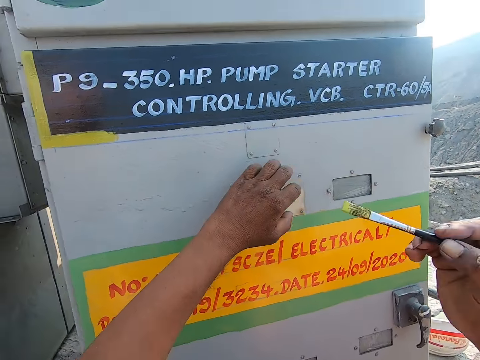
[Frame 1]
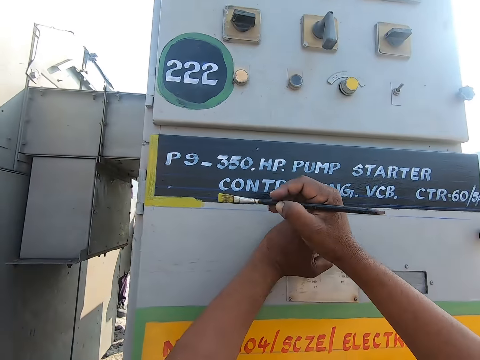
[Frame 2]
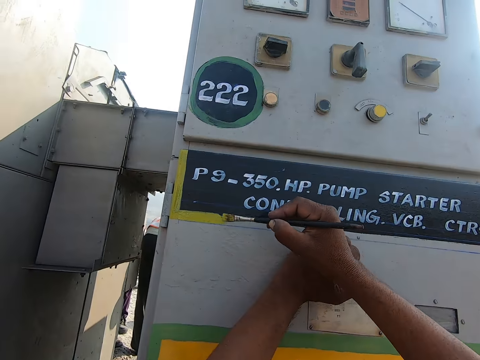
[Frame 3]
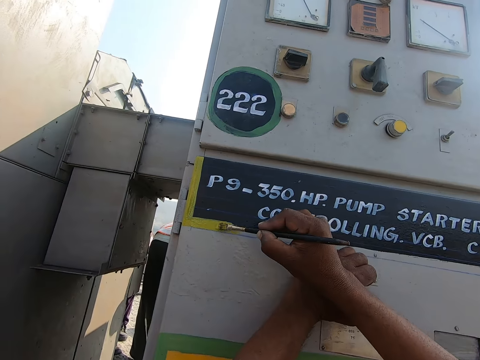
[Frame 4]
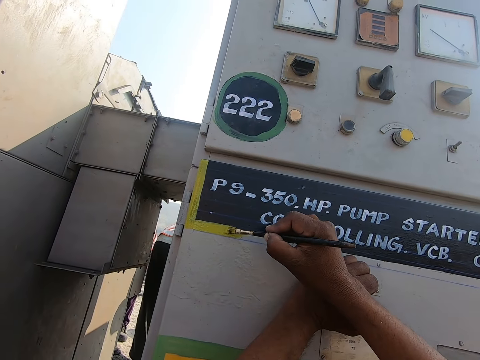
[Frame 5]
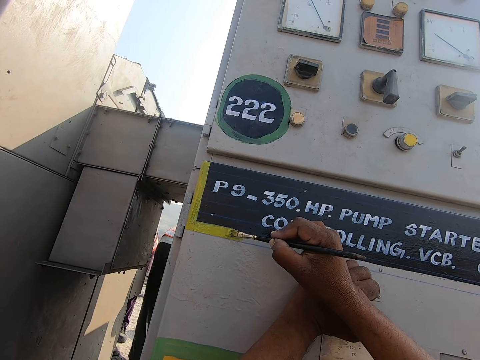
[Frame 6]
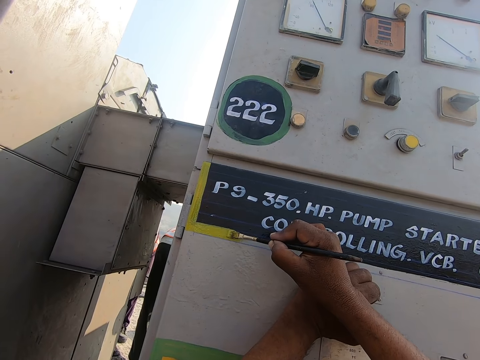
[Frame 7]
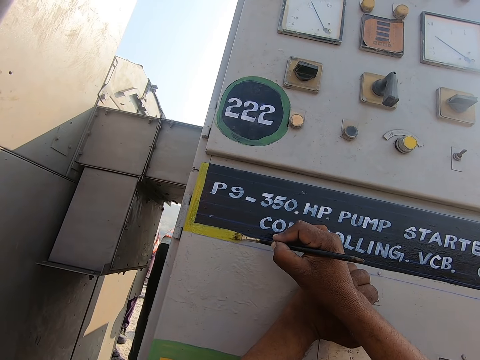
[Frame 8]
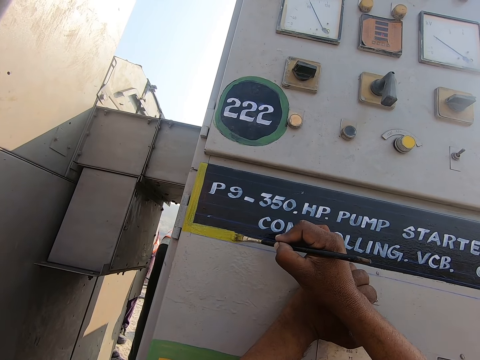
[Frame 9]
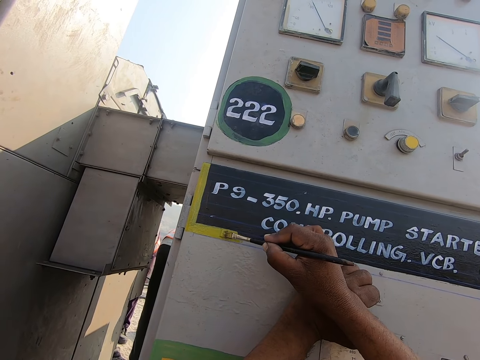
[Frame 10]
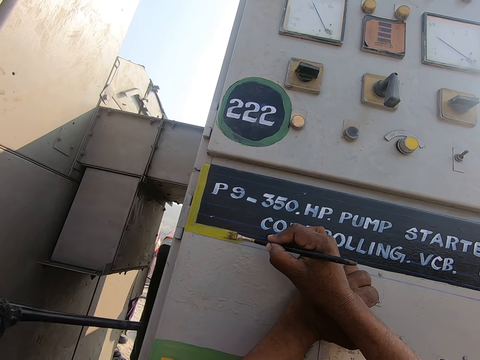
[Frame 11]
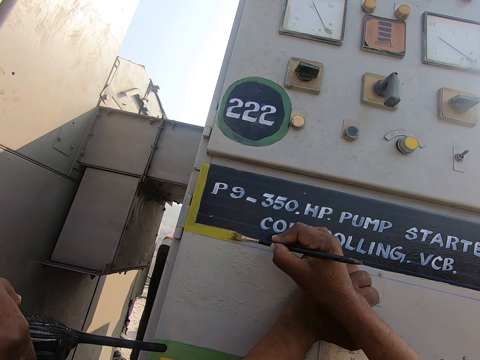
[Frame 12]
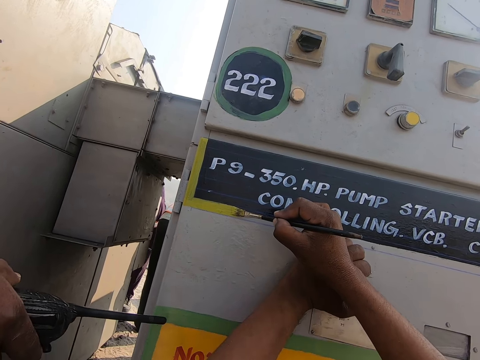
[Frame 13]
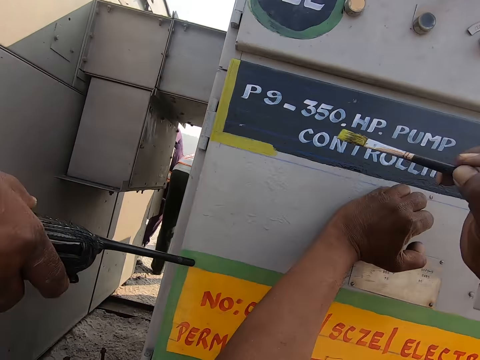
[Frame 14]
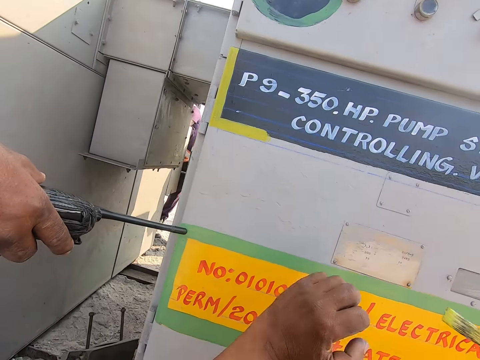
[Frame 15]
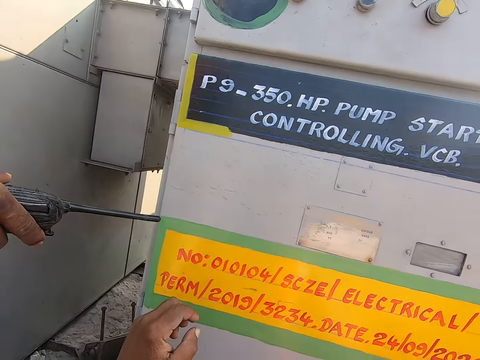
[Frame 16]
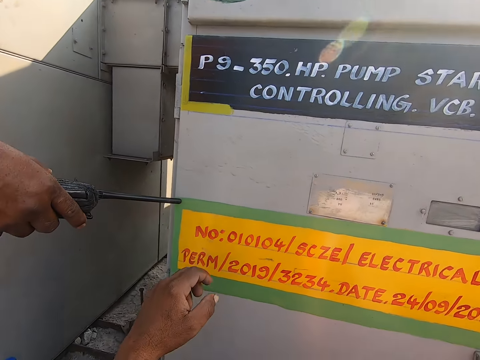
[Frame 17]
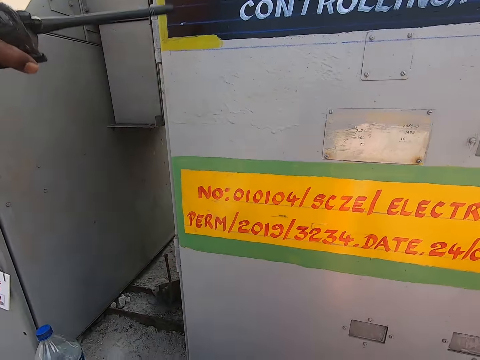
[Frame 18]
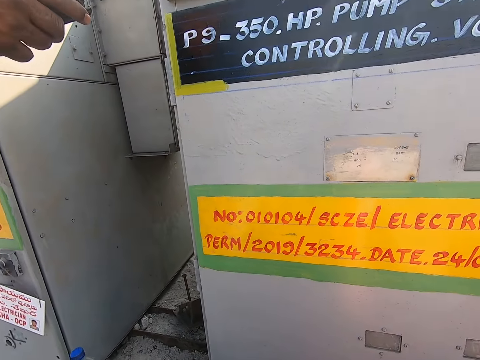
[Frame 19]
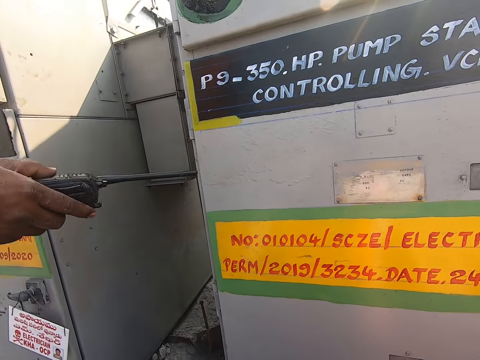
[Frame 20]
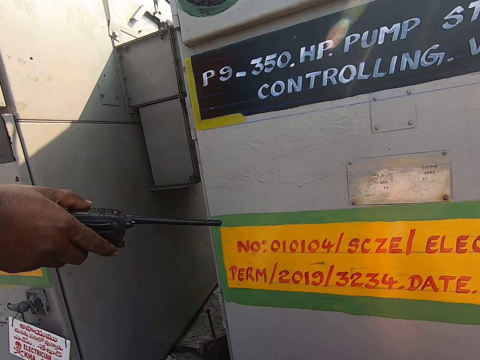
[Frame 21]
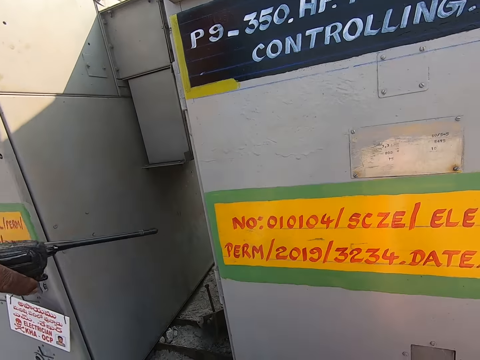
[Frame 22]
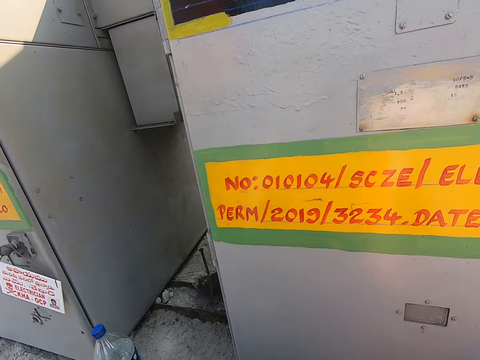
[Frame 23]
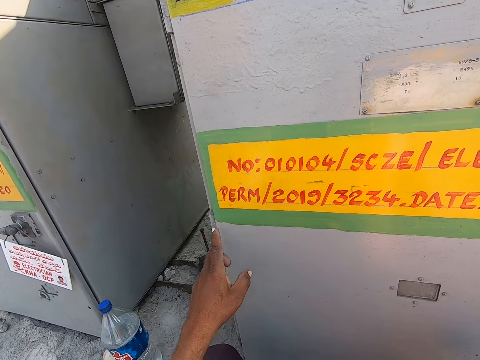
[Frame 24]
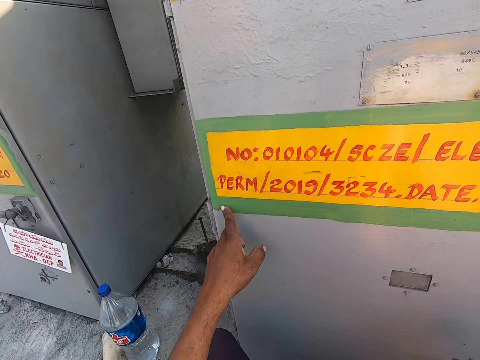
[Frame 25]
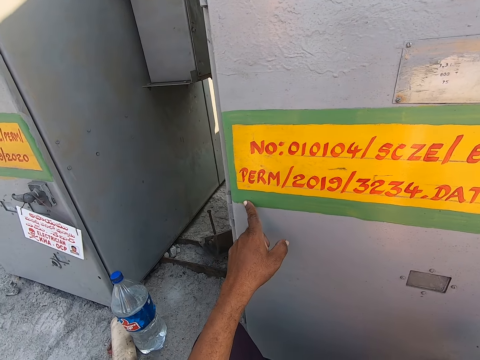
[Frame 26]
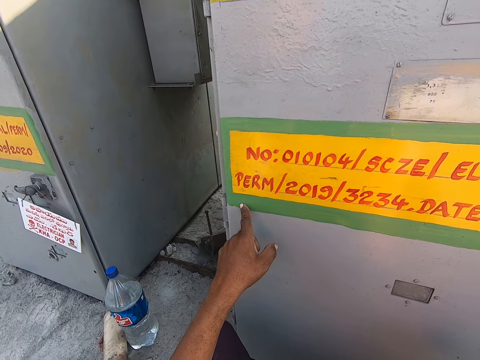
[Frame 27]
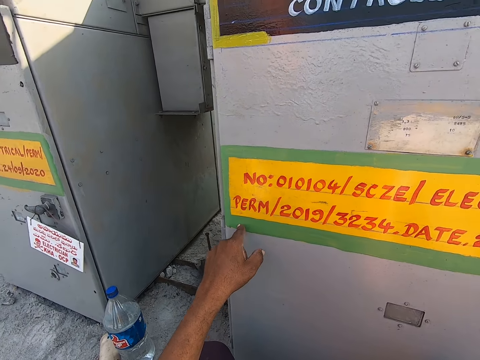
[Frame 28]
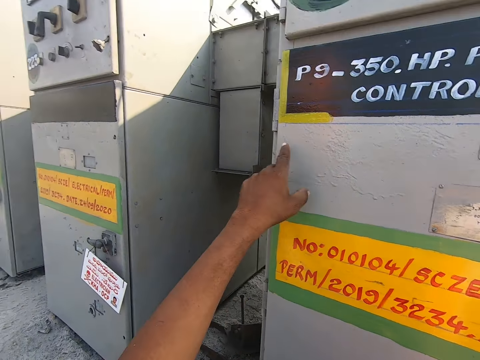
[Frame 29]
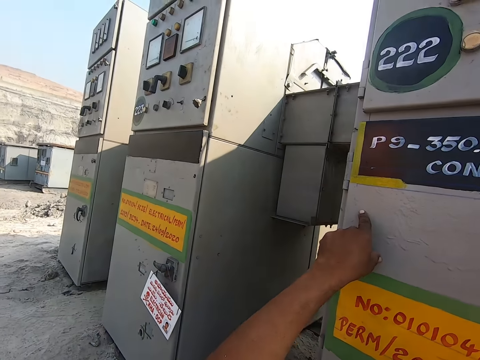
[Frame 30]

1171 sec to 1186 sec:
The camera wearer places their left hand on a pump control panel. They paint the door with a paint brush. A man points at the pump control panel with a walkie talkie. The camera wearer lowers their left hand. They point at the pump control panel with the finger.

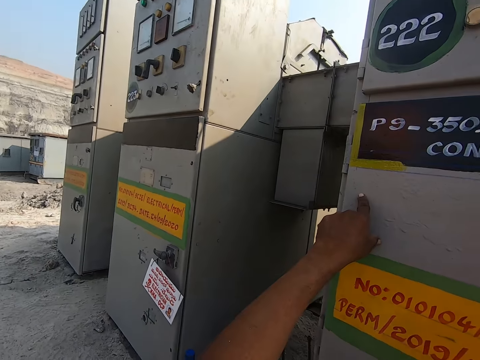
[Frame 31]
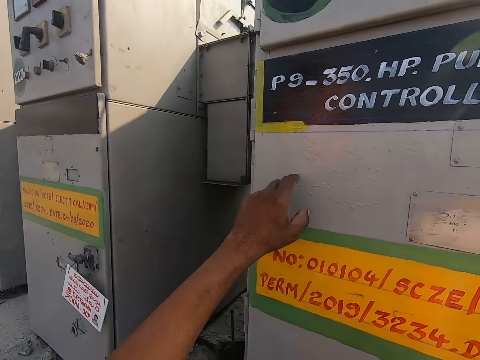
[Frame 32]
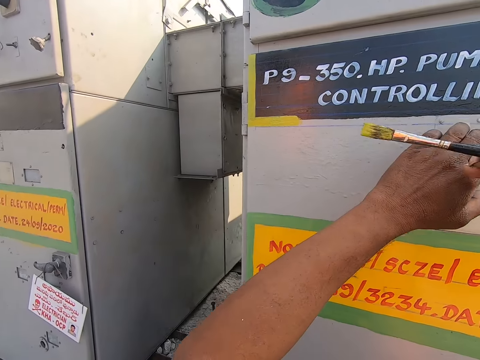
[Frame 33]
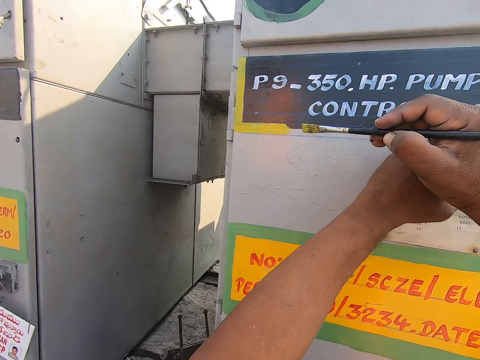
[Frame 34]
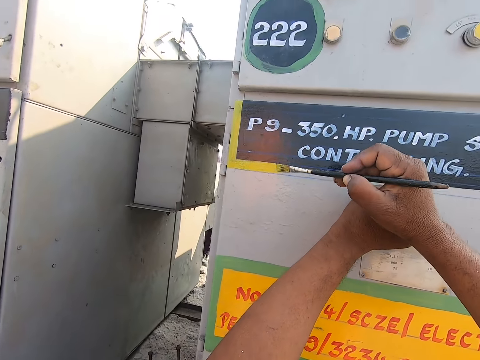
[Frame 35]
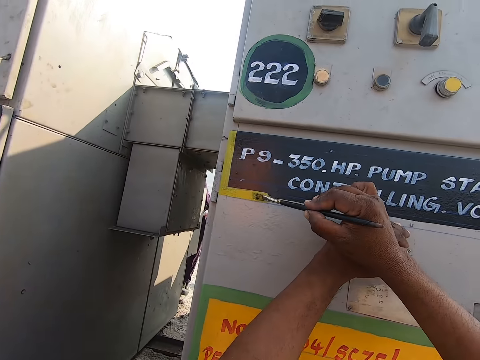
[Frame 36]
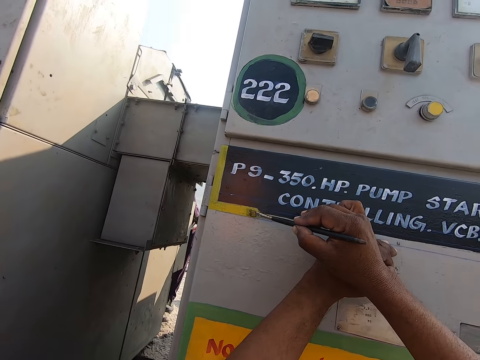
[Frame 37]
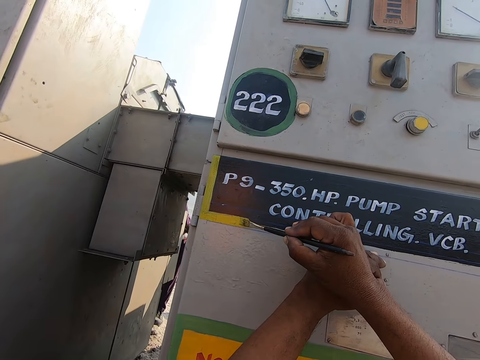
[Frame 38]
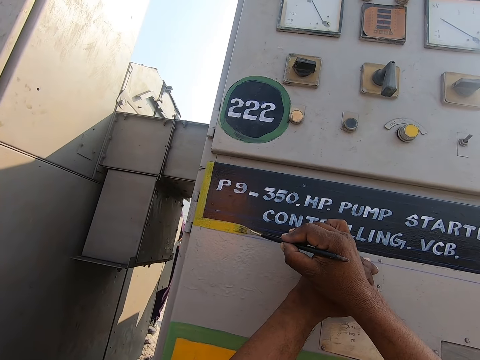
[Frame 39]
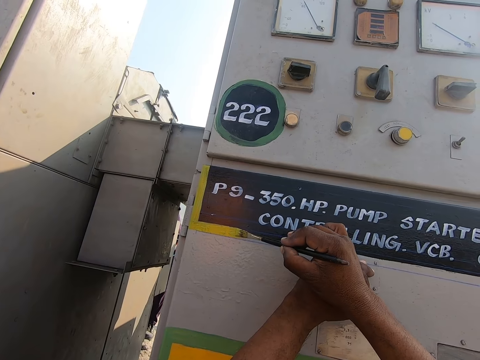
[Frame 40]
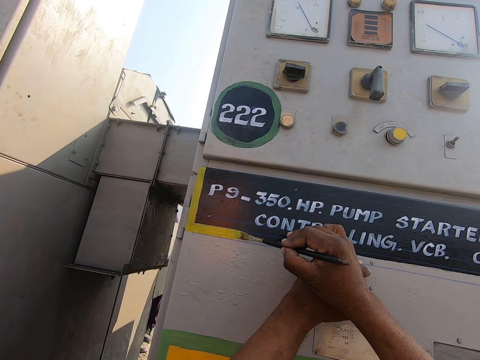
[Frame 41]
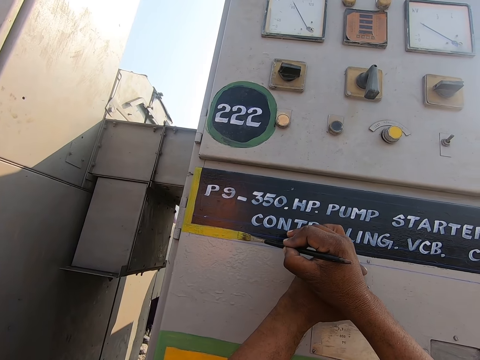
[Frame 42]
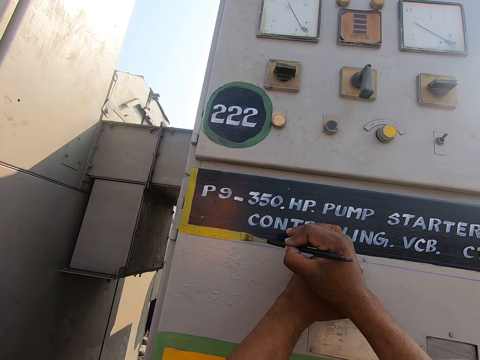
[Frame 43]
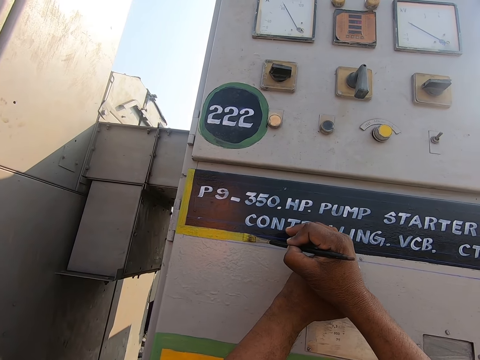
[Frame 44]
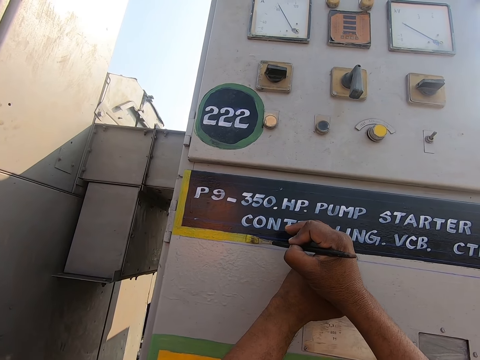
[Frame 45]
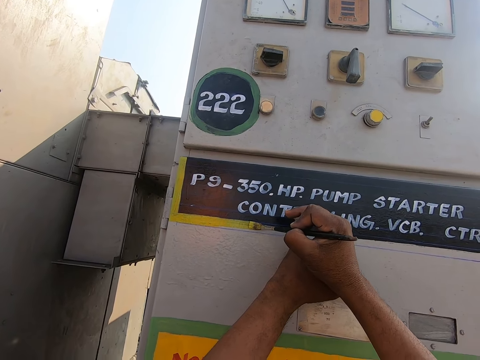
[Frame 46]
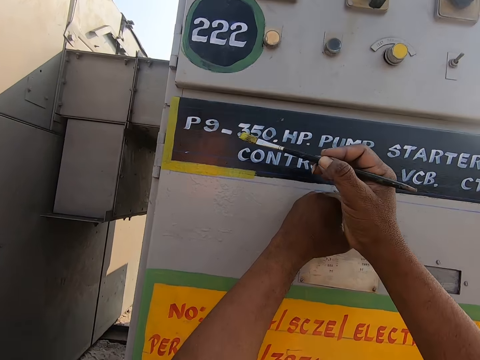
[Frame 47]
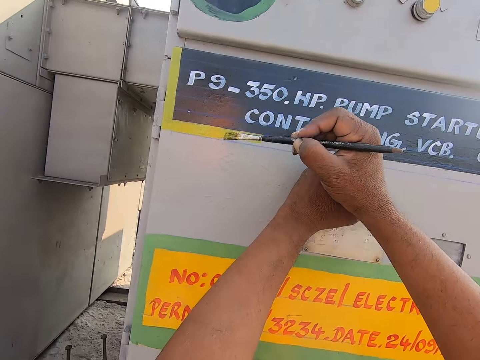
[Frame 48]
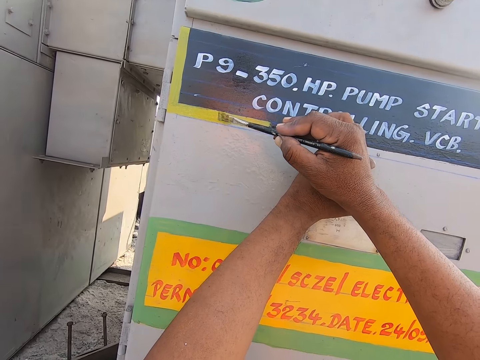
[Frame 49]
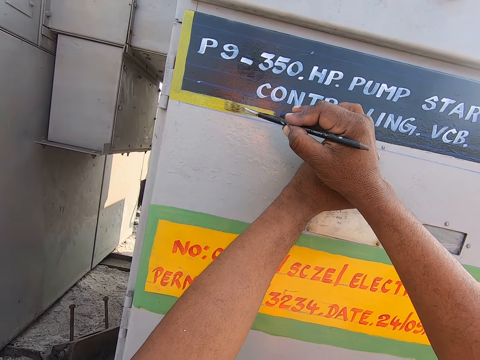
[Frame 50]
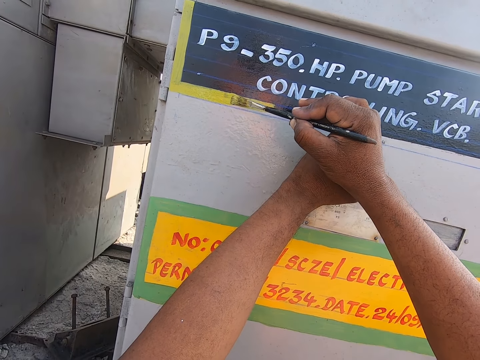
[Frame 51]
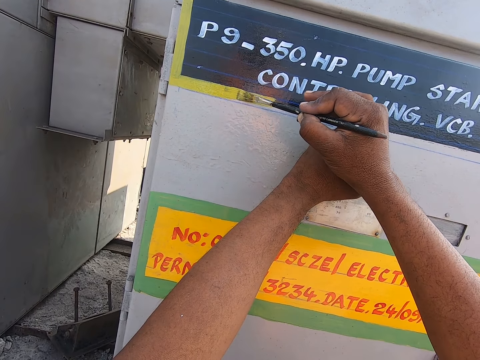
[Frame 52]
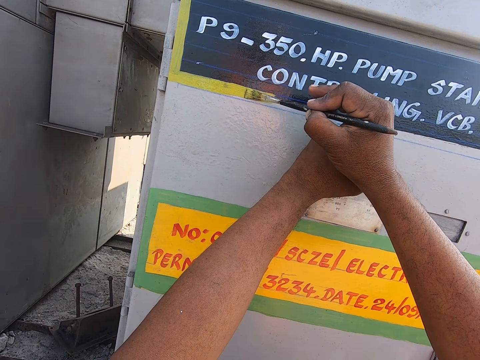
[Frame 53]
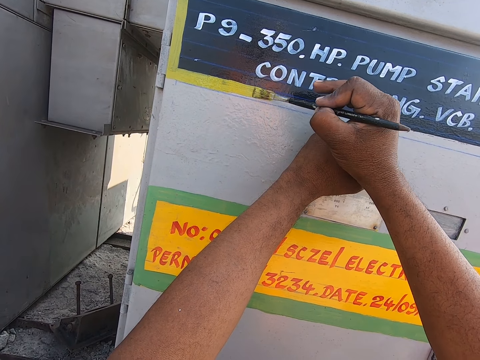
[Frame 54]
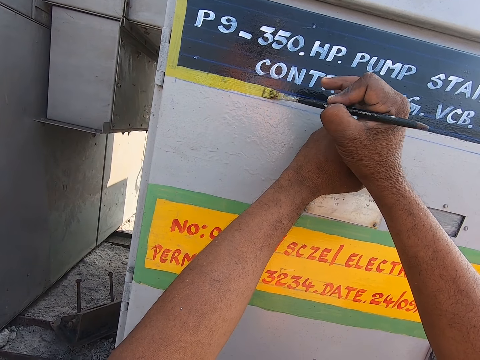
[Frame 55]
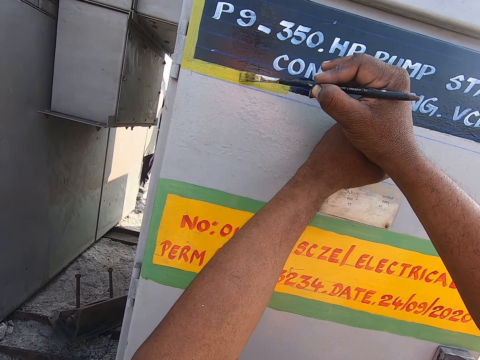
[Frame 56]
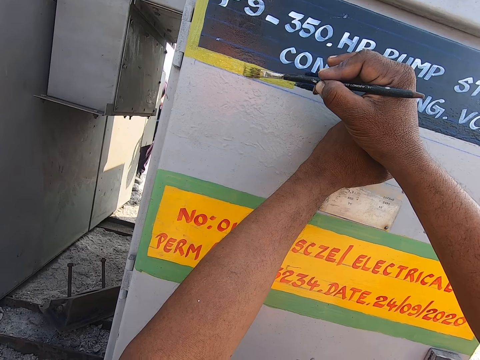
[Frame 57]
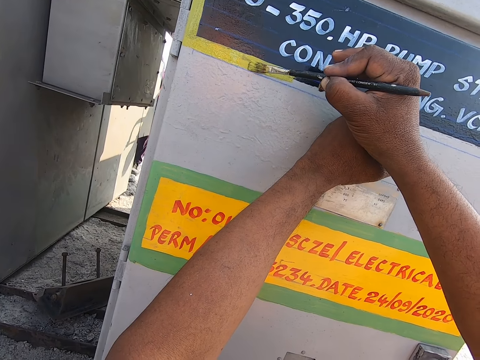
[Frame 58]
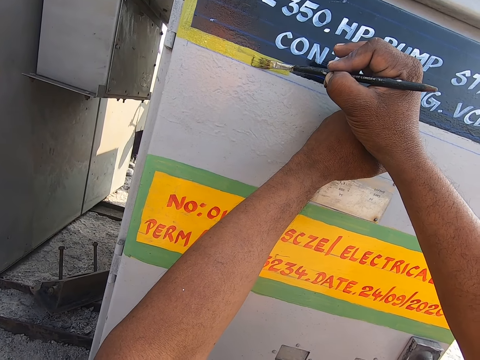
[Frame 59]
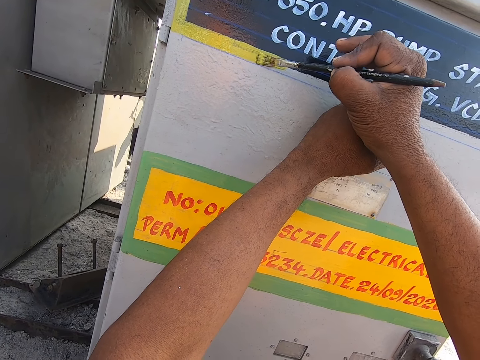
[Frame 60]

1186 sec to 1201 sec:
The camera wearer paints the door or pump control panel with a paint brush. They place their left hand on the pump control panel.
